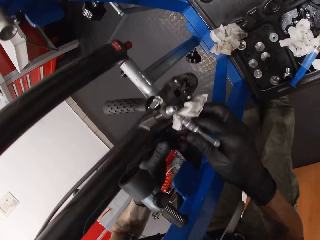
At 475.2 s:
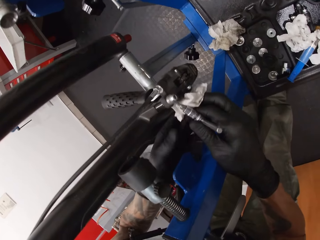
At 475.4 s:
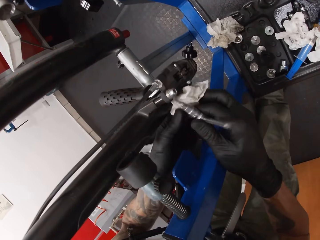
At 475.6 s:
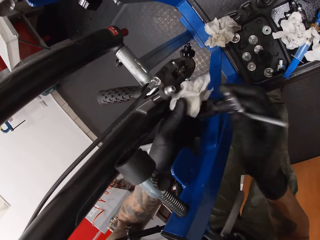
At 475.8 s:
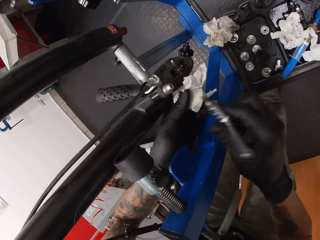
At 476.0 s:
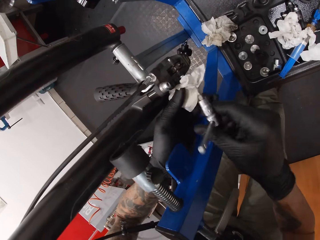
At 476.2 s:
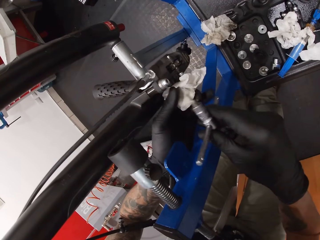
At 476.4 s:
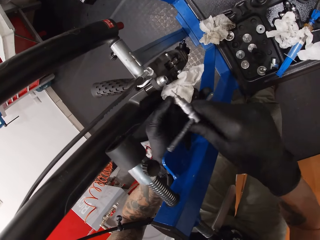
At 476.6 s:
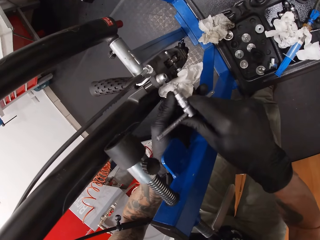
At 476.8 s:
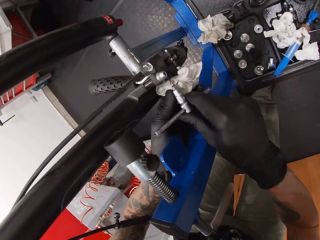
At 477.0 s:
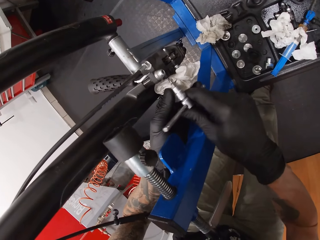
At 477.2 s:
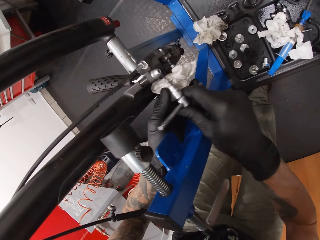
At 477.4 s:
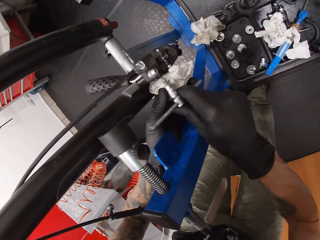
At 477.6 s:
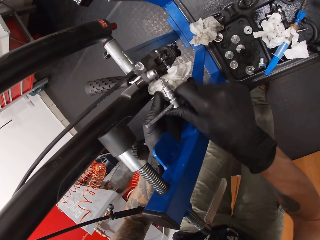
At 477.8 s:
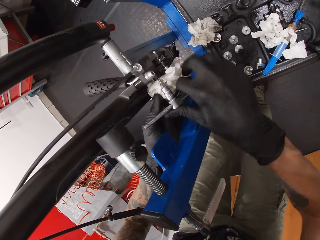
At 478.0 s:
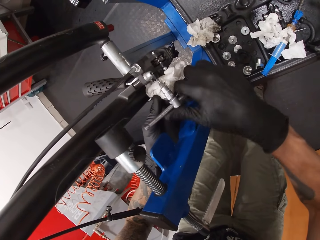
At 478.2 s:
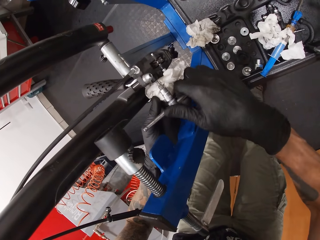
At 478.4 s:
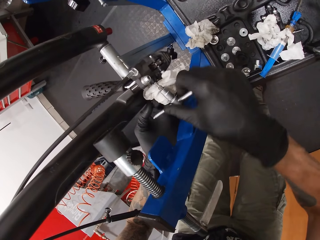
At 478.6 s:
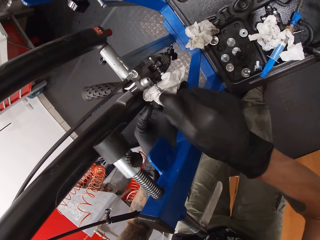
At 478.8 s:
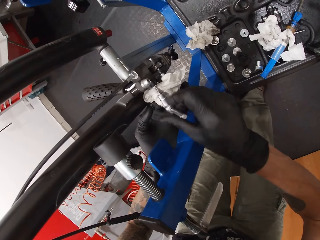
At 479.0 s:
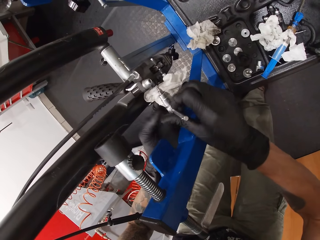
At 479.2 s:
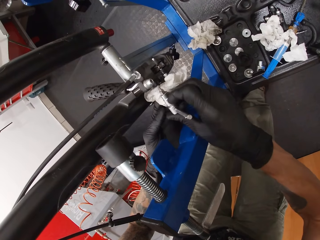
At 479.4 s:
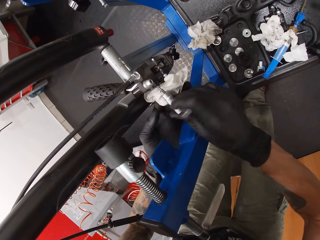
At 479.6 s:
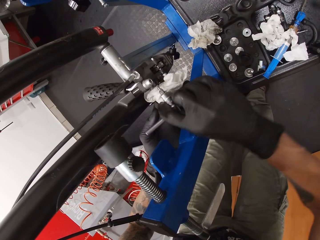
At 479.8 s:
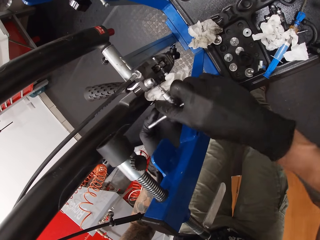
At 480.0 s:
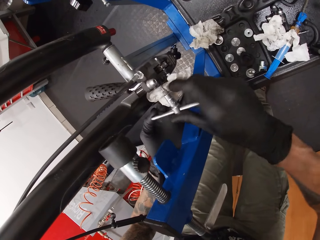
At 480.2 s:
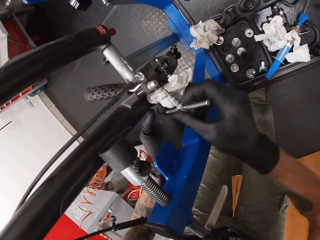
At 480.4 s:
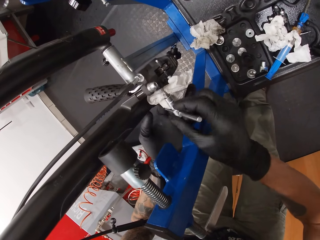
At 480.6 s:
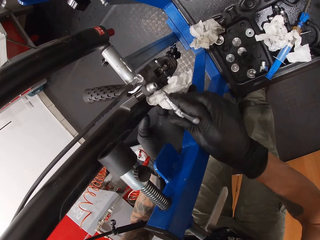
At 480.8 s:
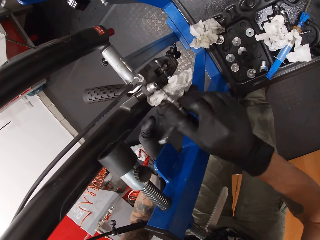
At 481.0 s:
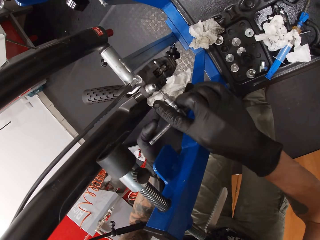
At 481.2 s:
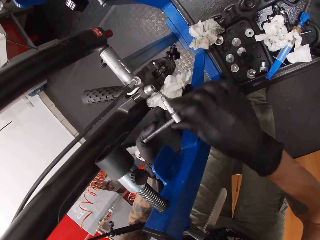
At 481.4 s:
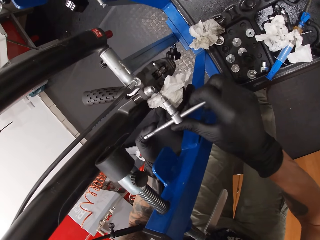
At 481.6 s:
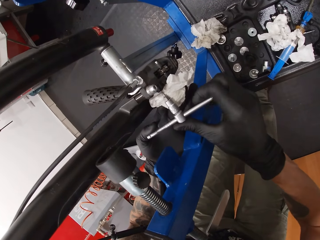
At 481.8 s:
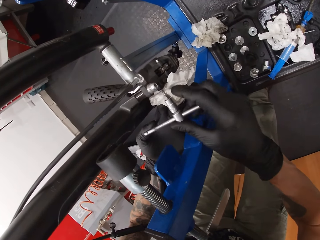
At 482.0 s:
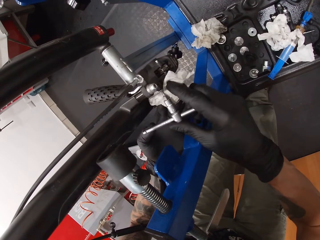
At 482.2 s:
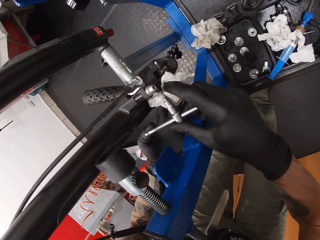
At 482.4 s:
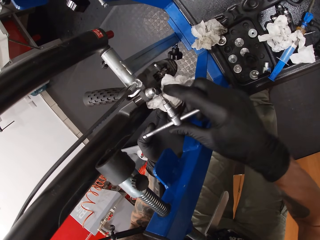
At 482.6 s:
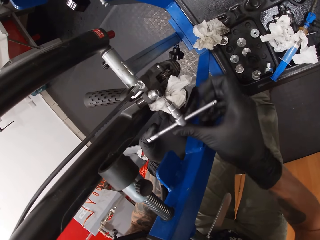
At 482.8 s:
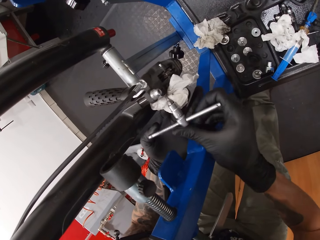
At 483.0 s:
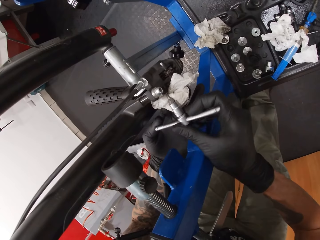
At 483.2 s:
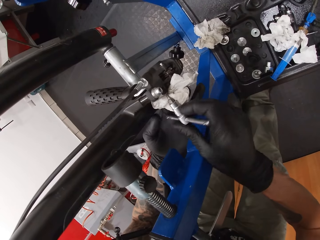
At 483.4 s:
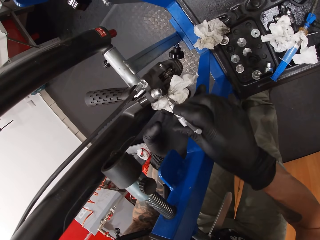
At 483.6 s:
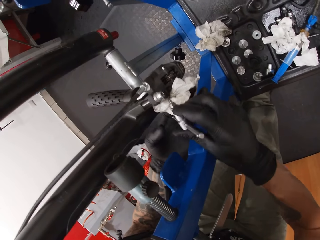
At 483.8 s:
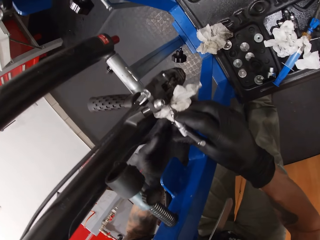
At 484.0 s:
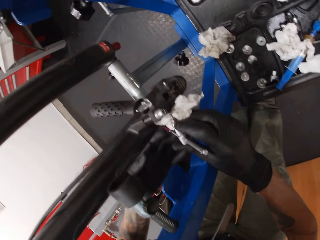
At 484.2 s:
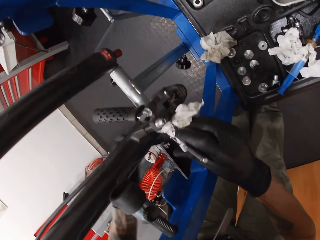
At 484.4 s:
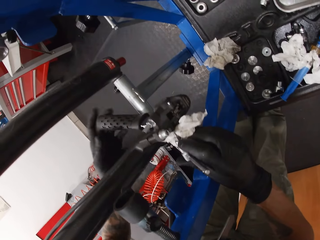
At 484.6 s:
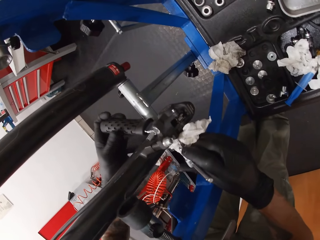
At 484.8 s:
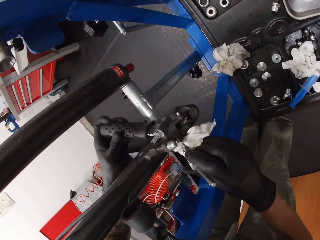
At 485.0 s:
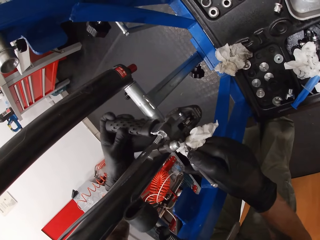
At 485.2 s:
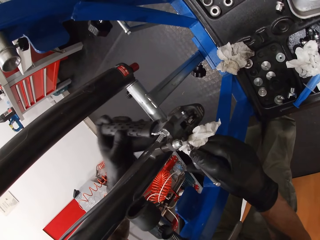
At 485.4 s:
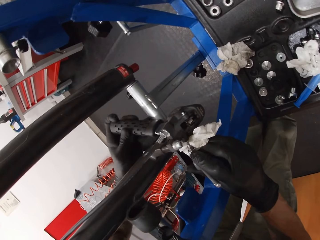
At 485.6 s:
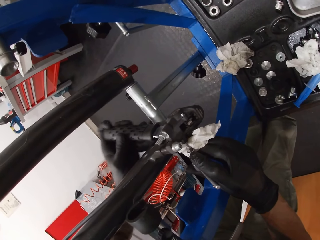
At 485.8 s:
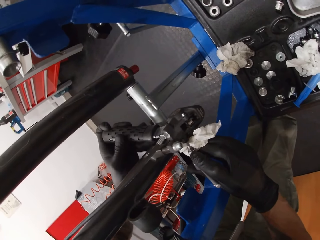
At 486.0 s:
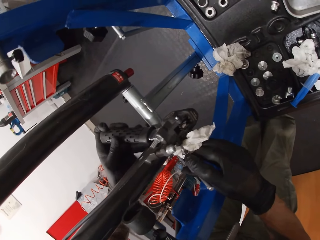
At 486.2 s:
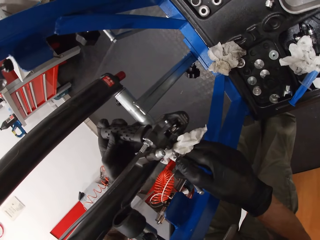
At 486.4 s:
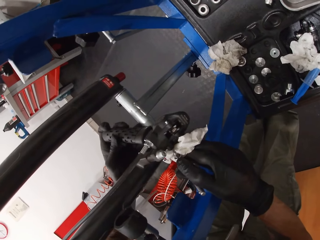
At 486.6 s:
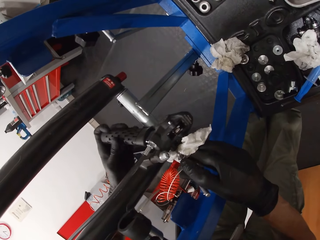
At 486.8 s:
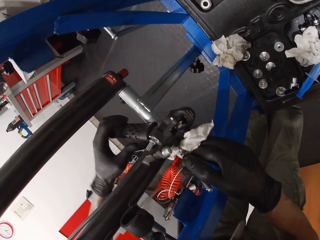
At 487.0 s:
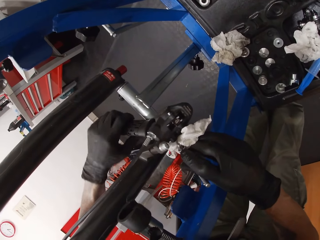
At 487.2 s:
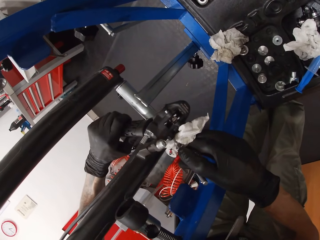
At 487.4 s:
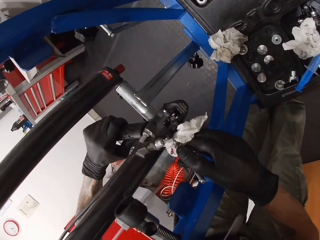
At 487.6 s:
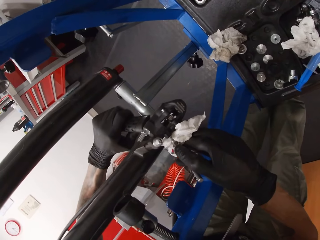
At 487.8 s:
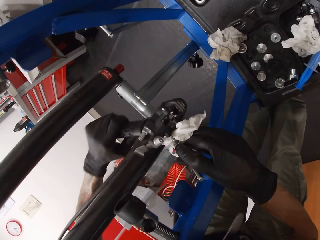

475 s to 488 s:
The camera wearer holds the handkerchief with his left hand. He fastens the lever. He screws the bolt on the bicycle's front dropout with the allen key. He shakes the spatula with his left hand.

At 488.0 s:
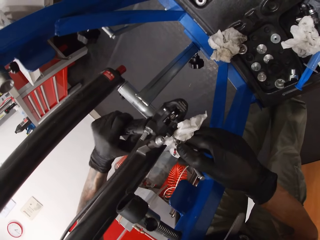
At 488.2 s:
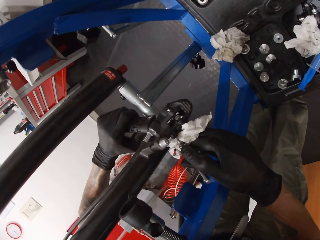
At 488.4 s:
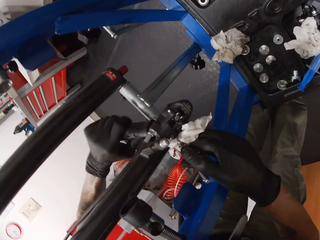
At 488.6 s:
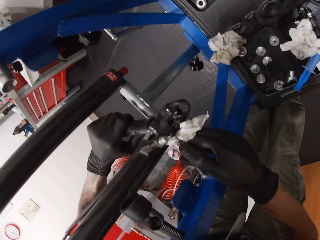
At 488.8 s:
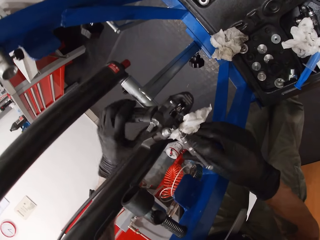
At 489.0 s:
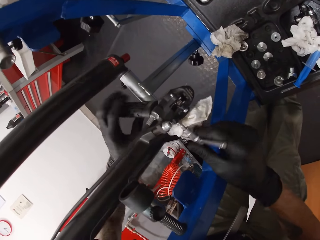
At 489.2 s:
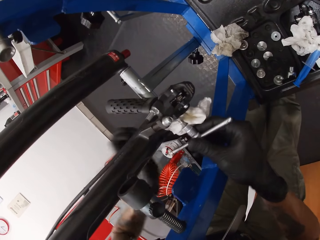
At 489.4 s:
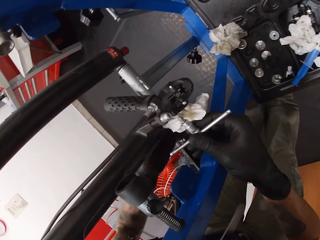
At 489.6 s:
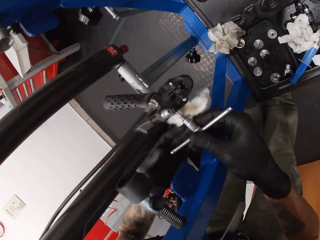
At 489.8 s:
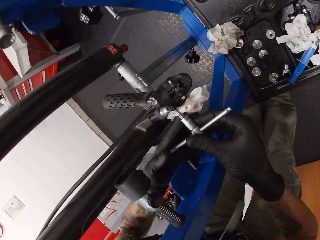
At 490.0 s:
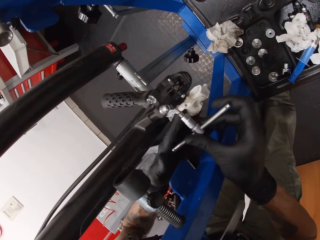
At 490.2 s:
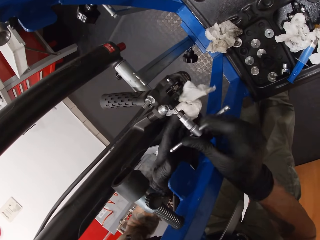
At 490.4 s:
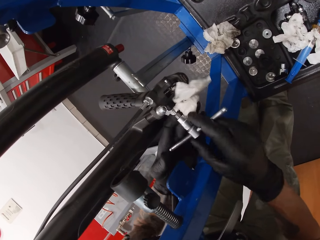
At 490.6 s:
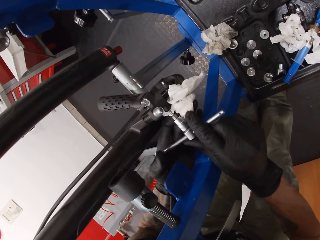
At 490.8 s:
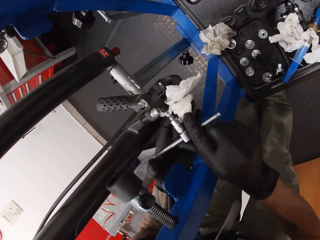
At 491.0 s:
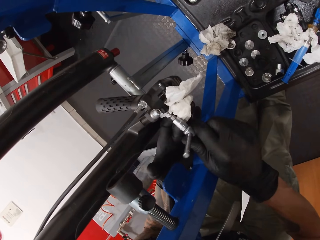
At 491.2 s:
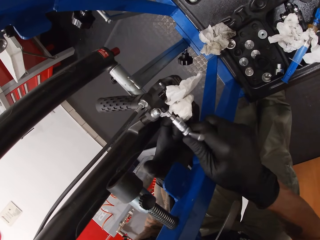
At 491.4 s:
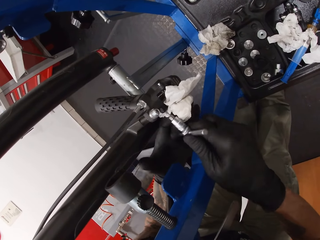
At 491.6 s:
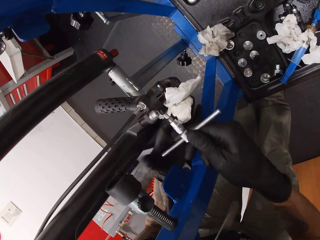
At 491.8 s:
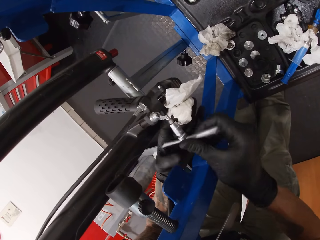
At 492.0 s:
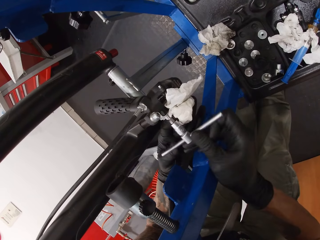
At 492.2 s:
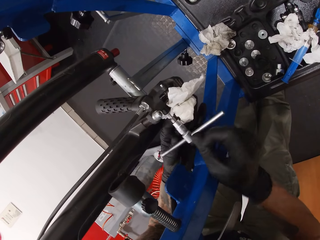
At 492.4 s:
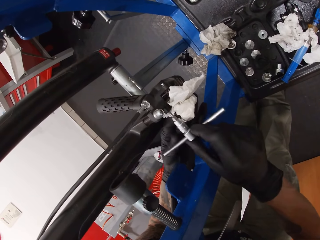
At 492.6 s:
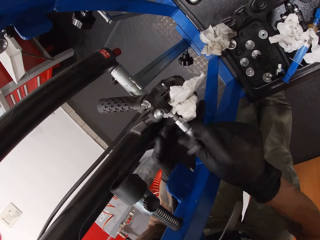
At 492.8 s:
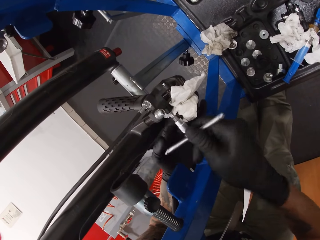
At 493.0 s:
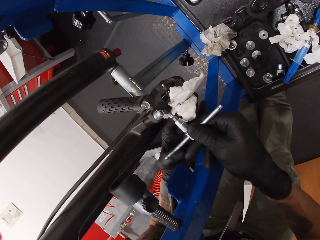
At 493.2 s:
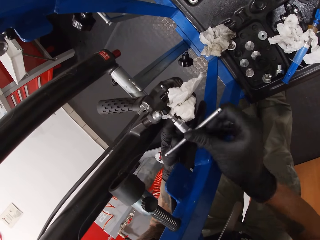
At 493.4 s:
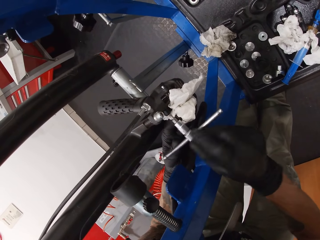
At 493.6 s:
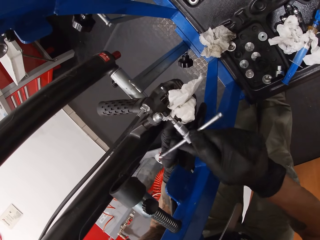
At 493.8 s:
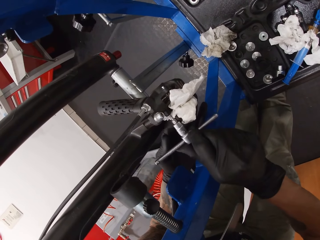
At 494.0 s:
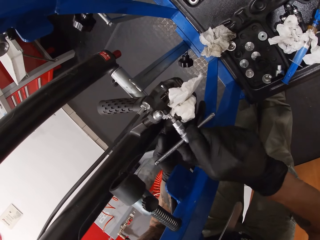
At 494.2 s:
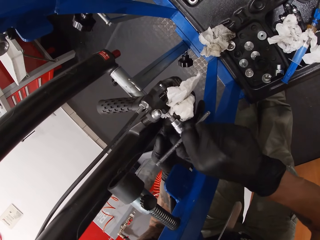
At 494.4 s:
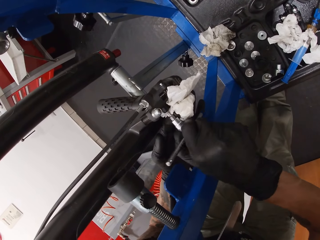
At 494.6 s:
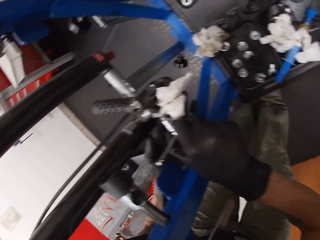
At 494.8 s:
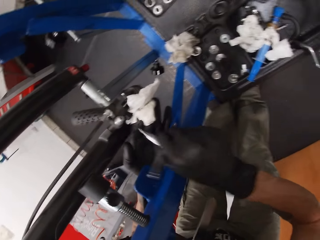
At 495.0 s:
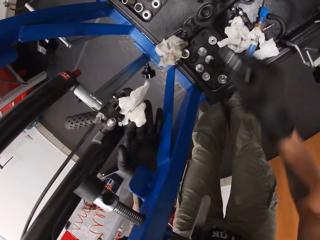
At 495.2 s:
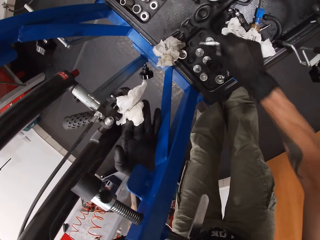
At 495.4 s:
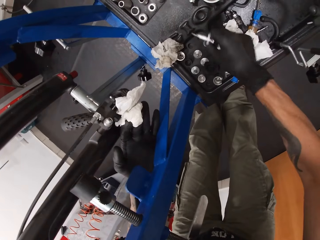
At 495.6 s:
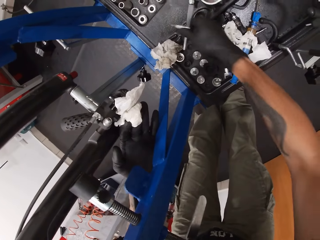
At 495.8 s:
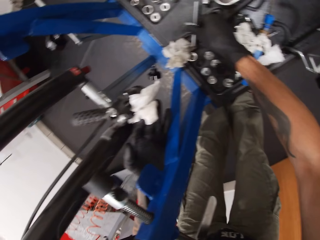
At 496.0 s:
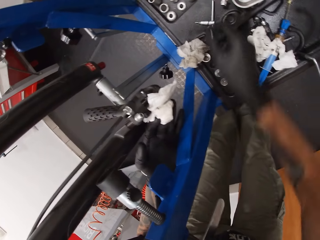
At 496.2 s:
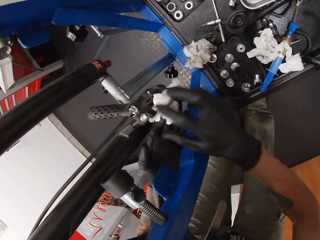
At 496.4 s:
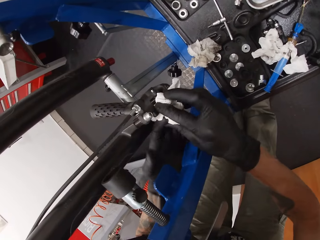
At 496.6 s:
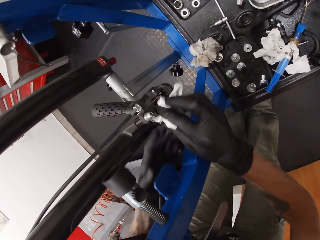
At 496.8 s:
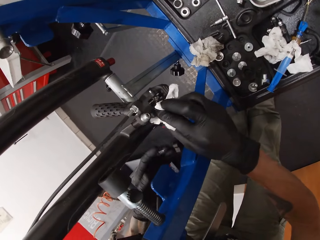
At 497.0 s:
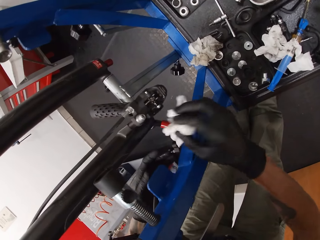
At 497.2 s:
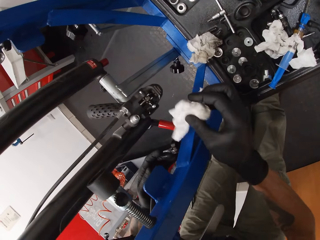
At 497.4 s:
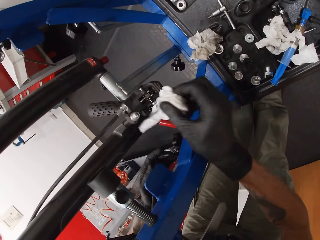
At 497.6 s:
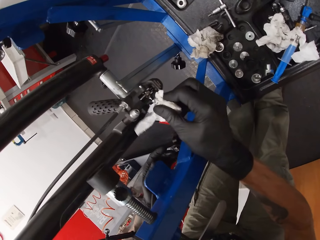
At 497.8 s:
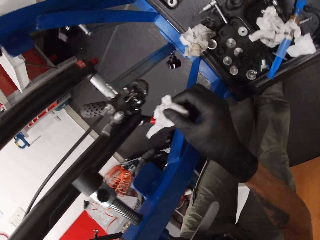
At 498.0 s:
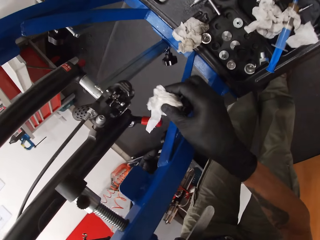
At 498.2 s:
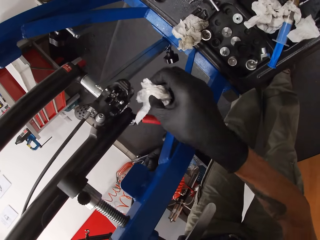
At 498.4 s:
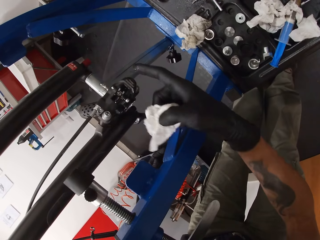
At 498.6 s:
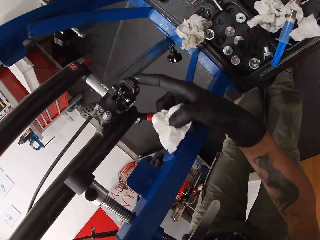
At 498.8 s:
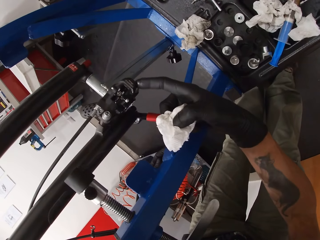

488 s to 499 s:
The camera wearer fastens the lever. He screws the bolt on the bicycle's front dropout with the allen key. He places the allen key on the work bench with his right hand. He cleans the bicycle brake hood with the handkerchief in his right hand.
